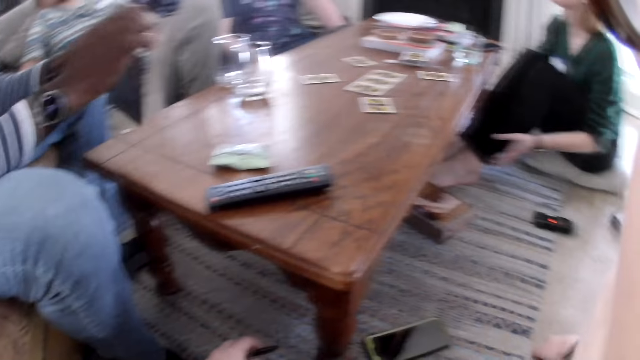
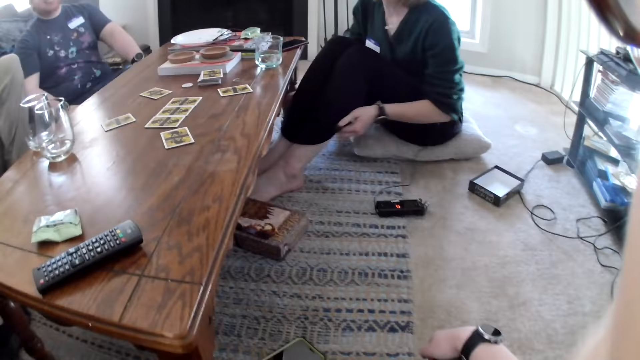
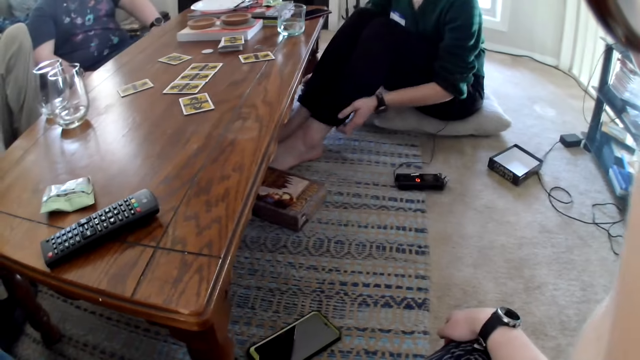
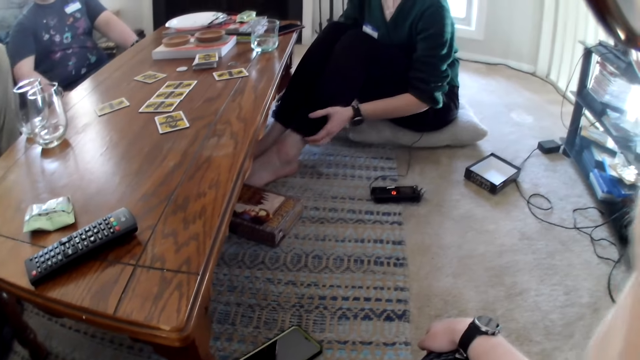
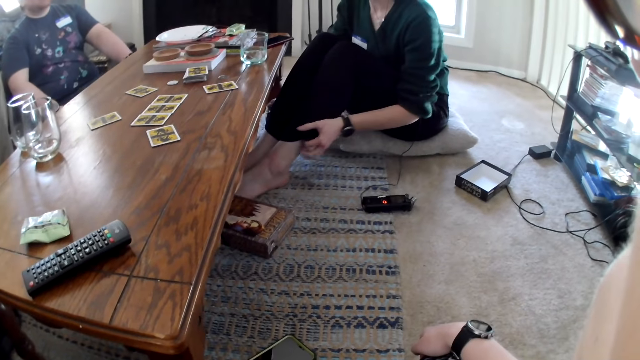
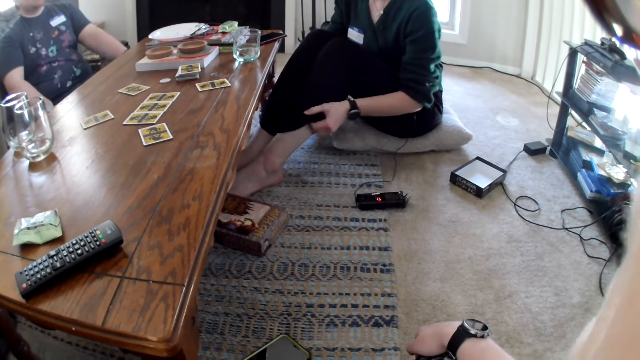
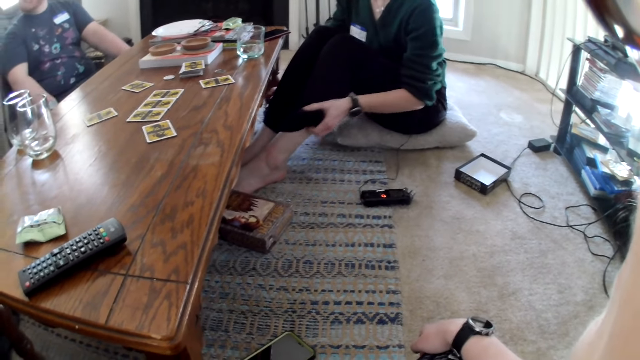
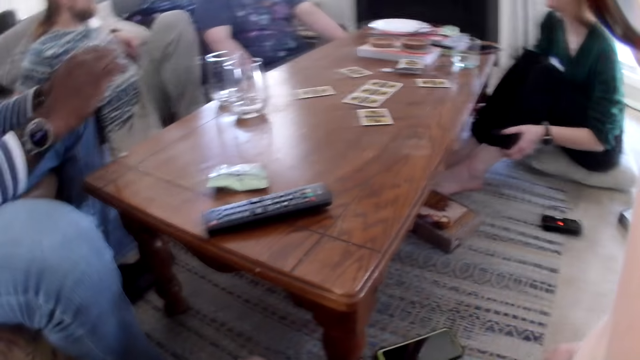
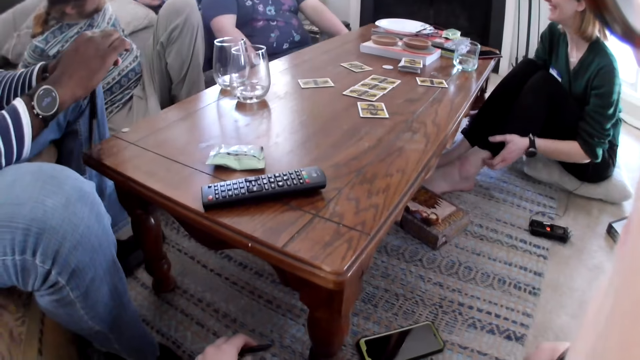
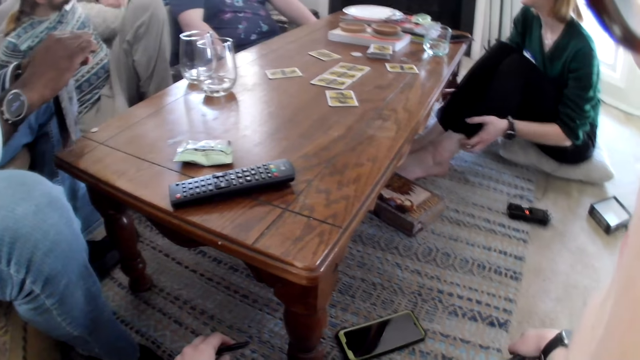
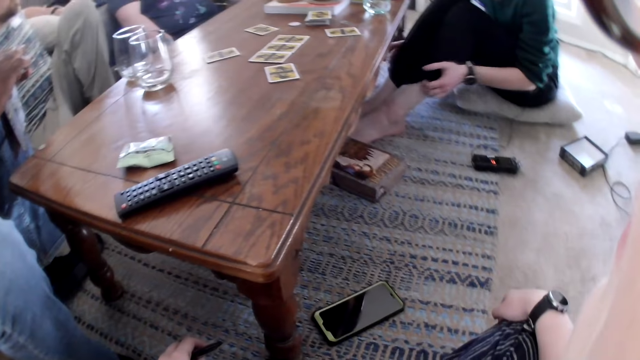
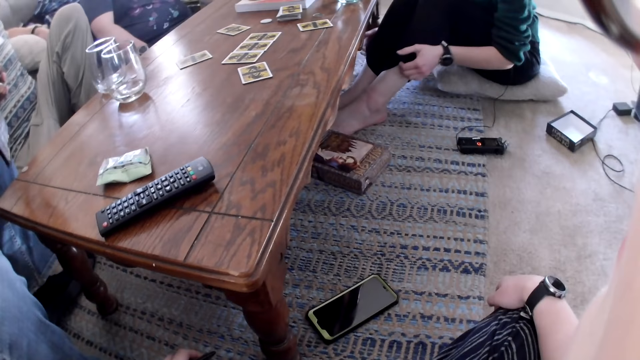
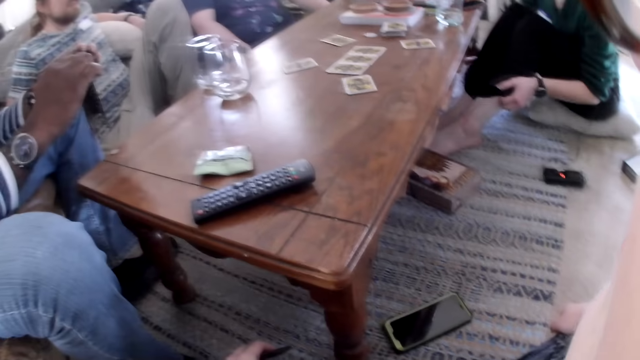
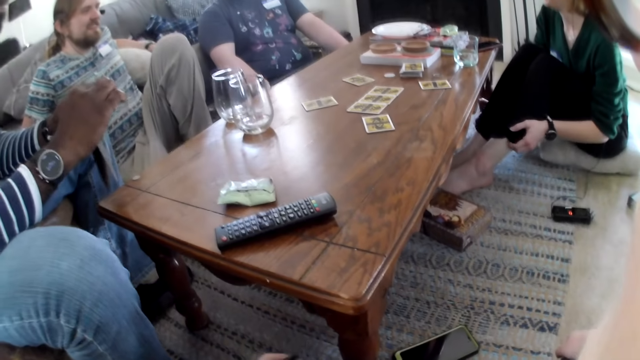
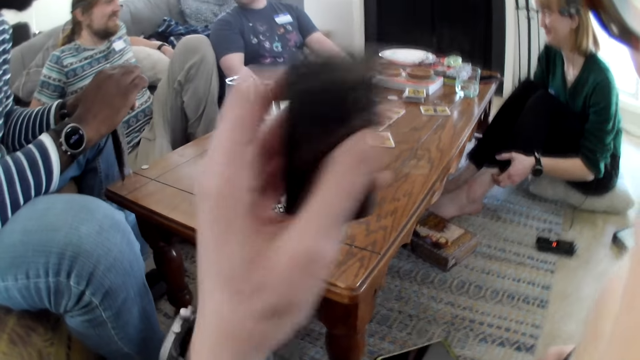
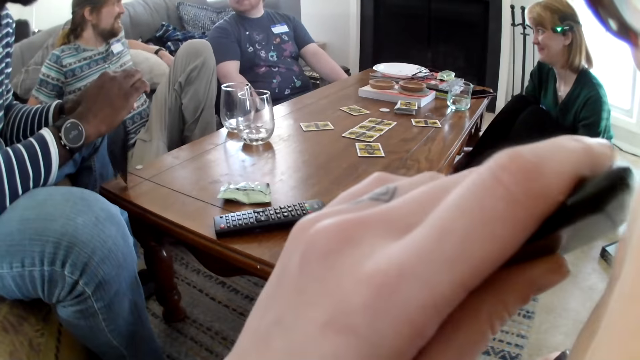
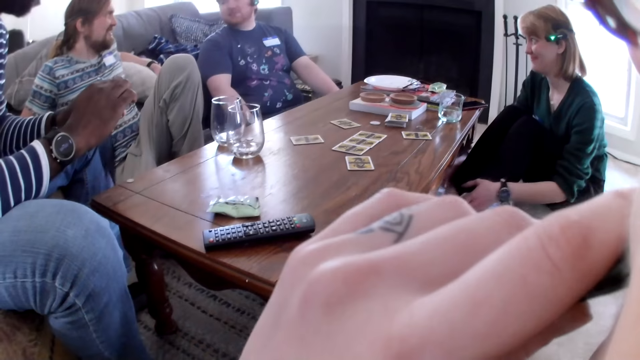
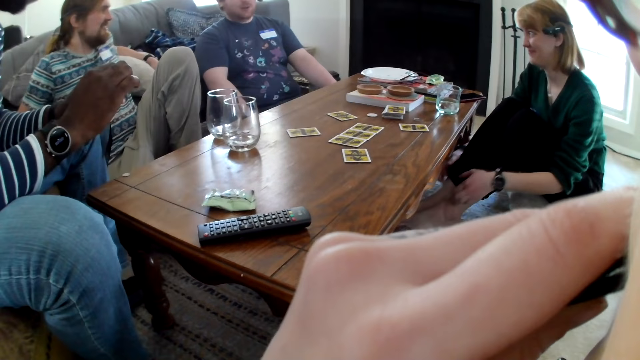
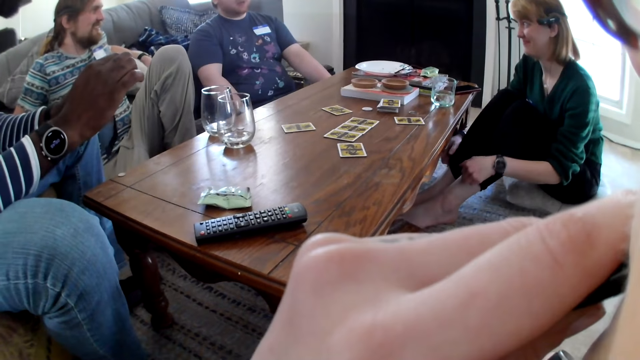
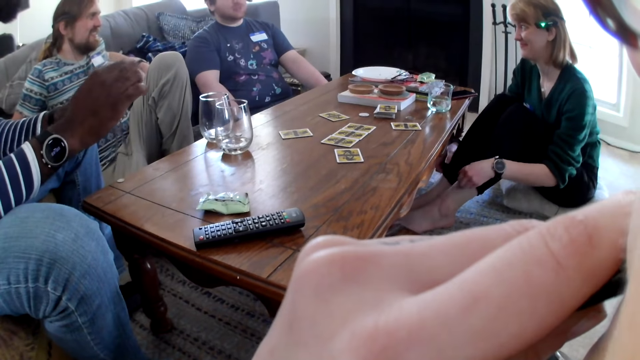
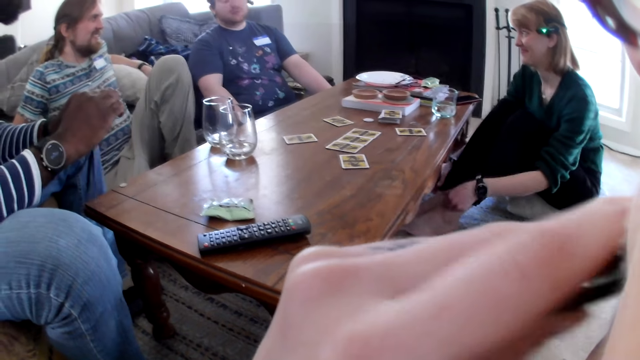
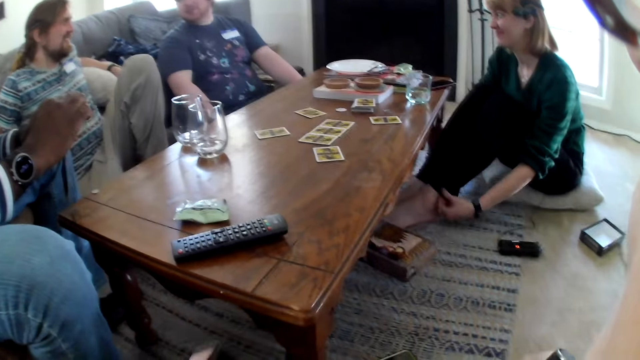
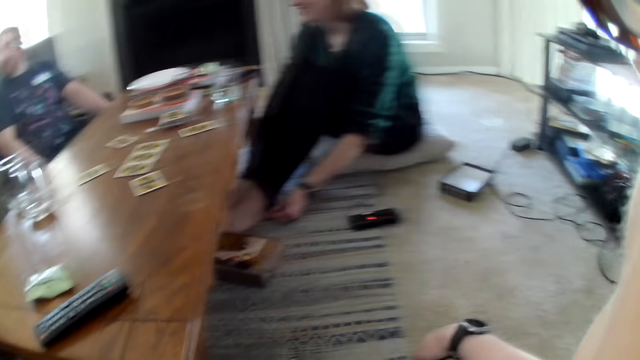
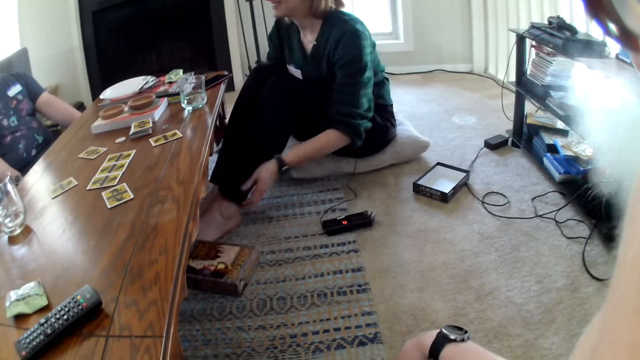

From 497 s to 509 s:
The camera wearer talks to friends. A man adjusts a pillow on a couch with his left hand. Another man interacts with the camera wearer, a third man, the first man and a woman. The camera wearer smokes the e-cigarette in her left hand.

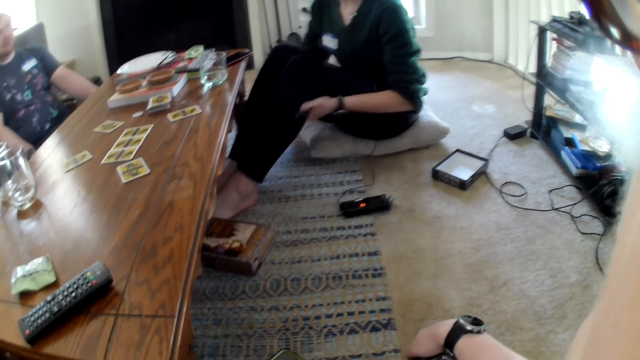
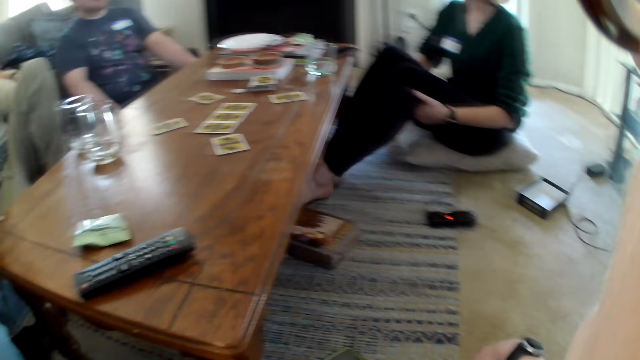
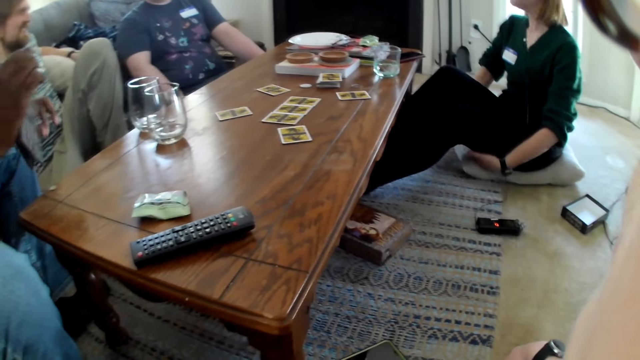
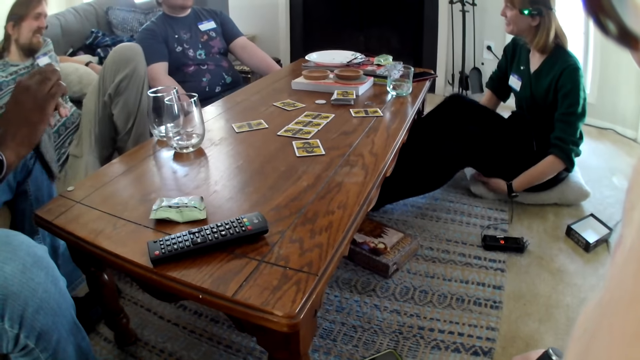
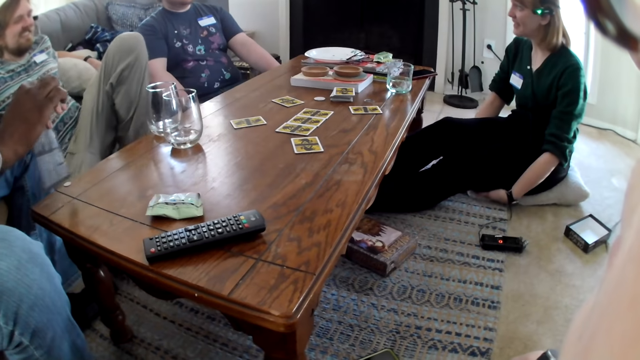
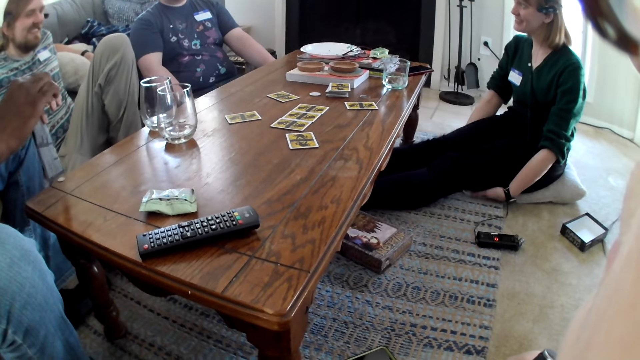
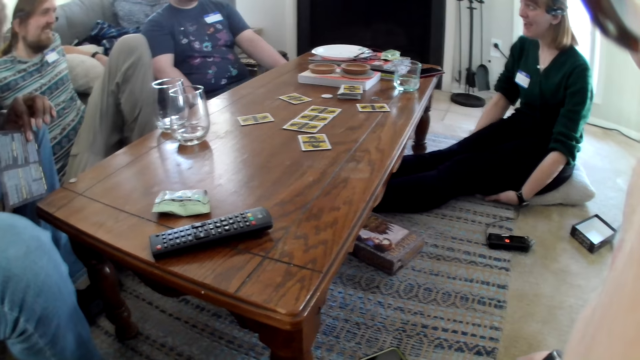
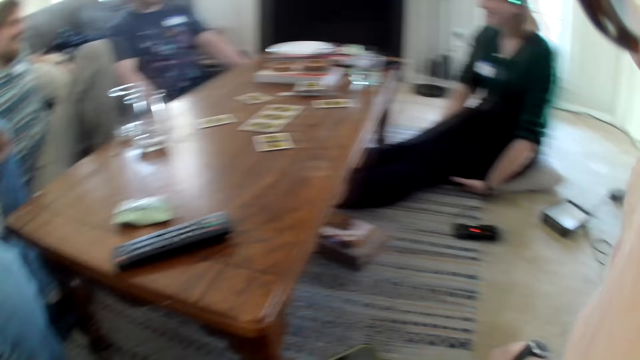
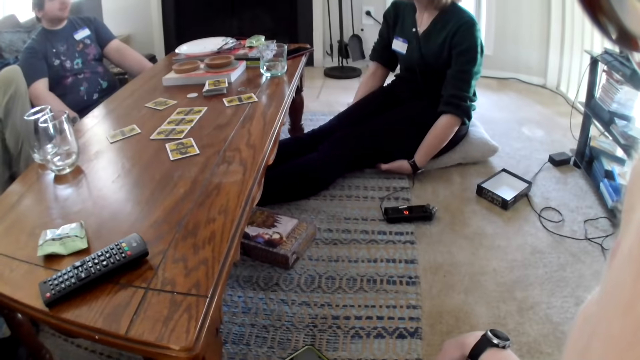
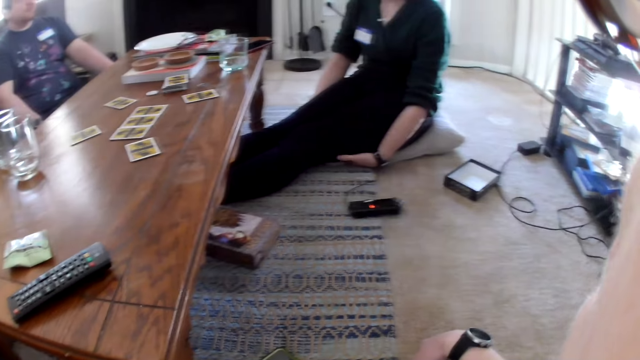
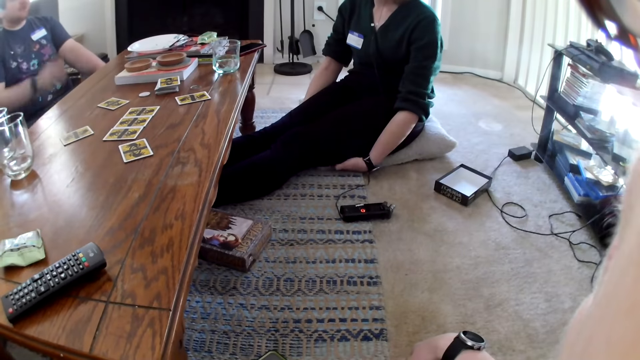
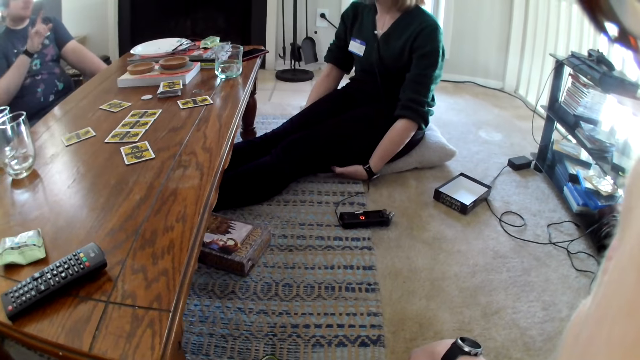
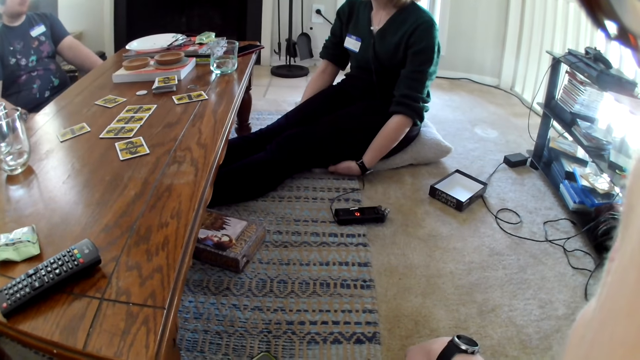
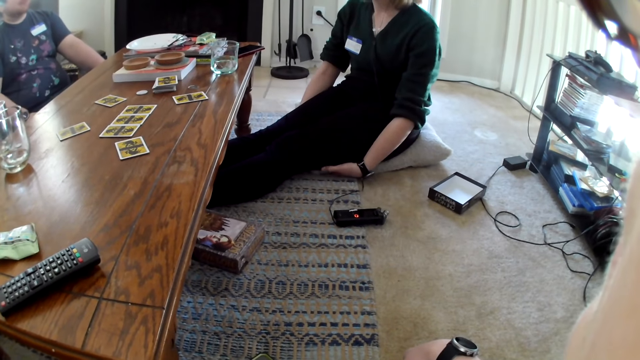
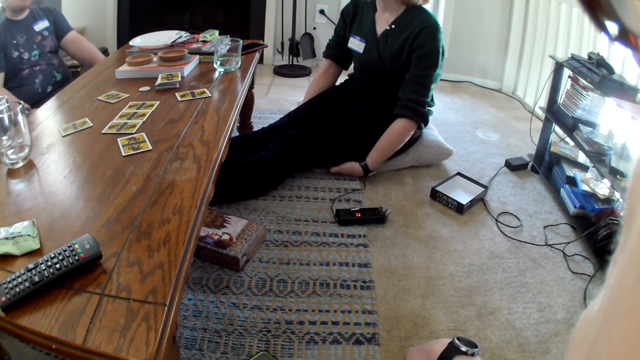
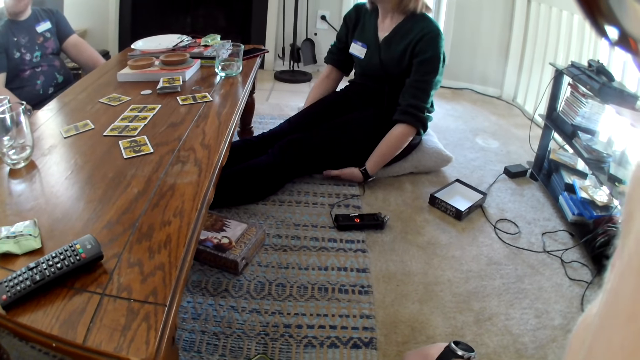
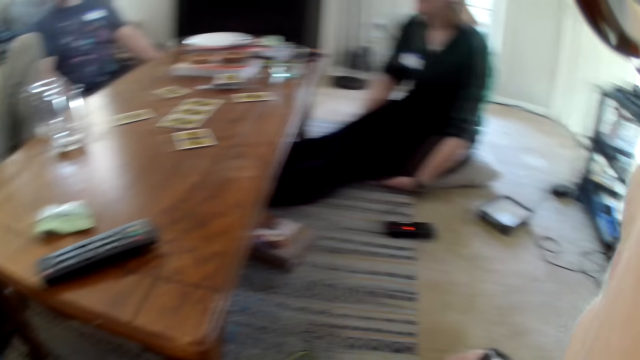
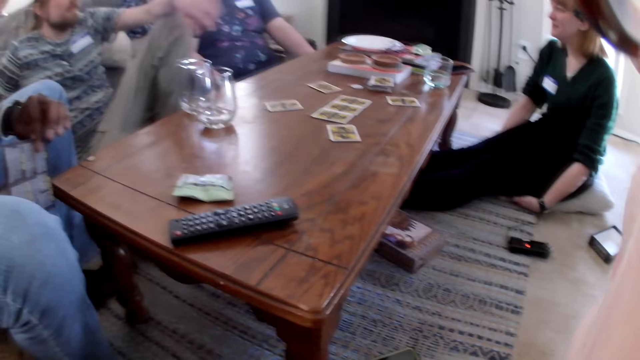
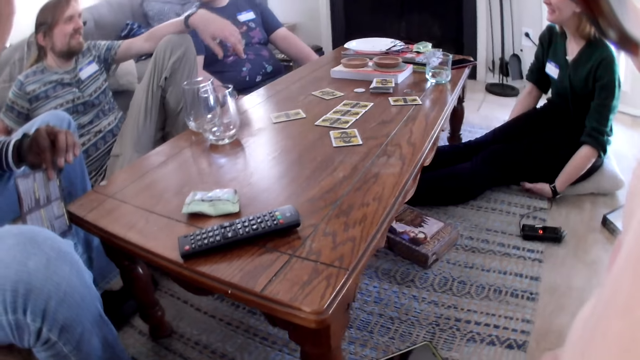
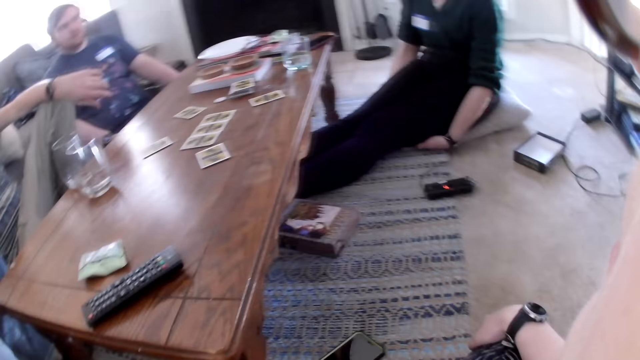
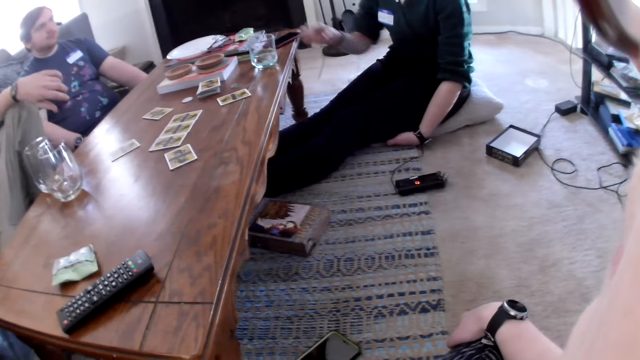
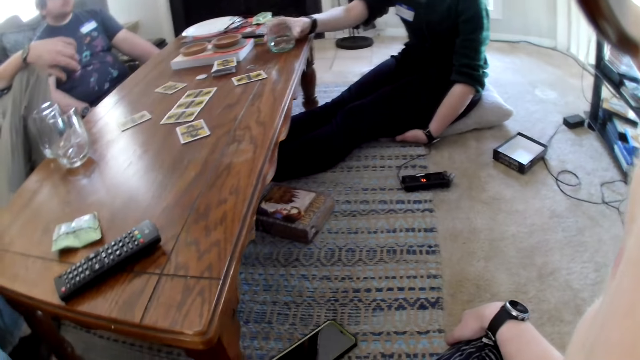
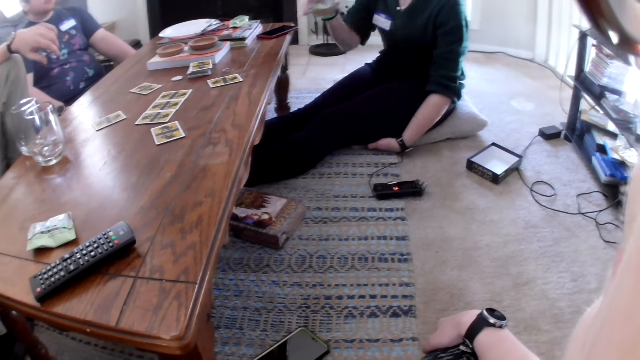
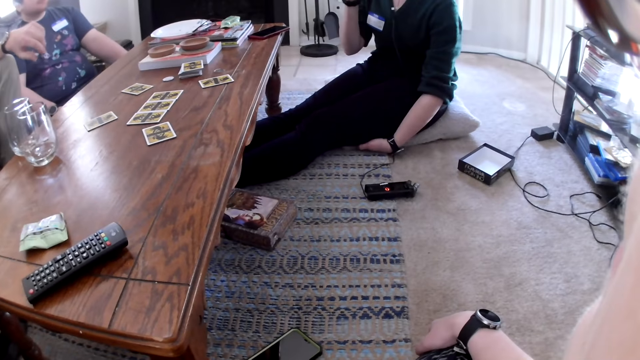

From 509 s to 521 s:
The man holds the game manual with his left hand. The woman picks up a glass cup from the centre table with her right hand.
